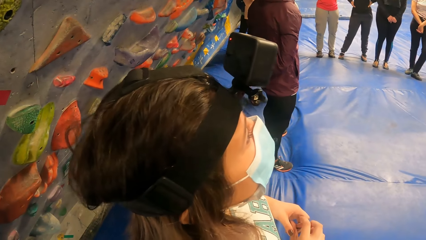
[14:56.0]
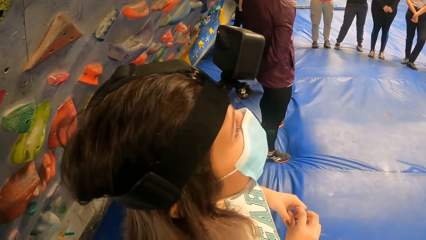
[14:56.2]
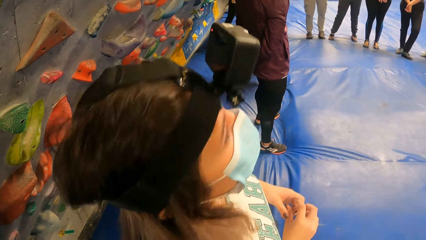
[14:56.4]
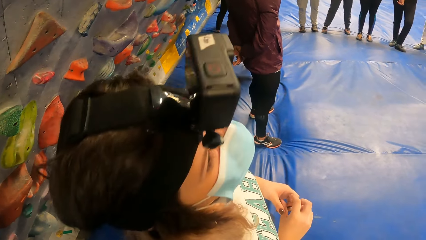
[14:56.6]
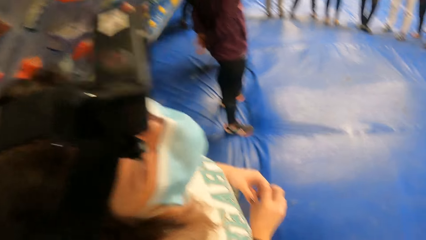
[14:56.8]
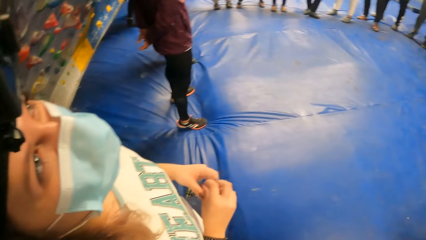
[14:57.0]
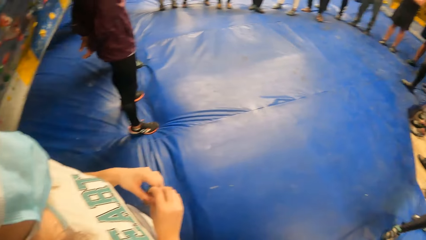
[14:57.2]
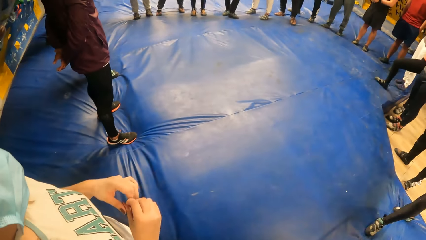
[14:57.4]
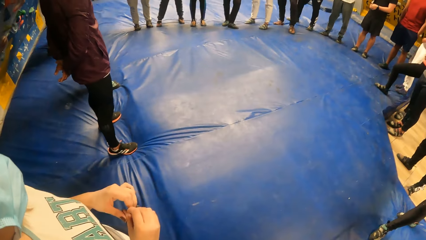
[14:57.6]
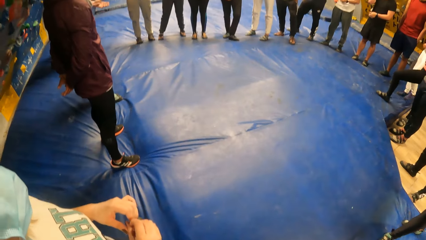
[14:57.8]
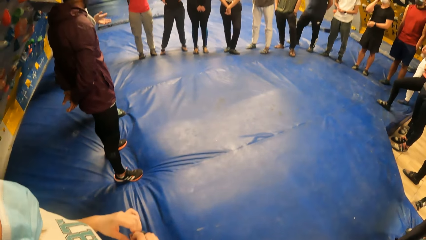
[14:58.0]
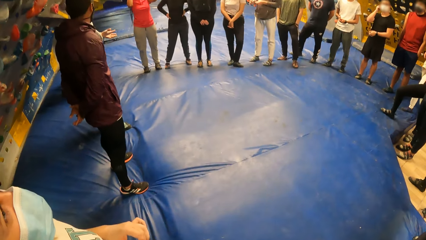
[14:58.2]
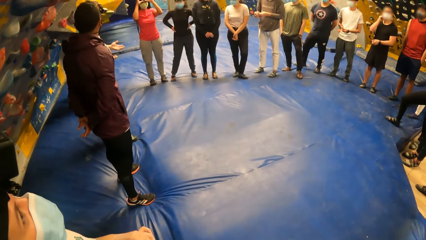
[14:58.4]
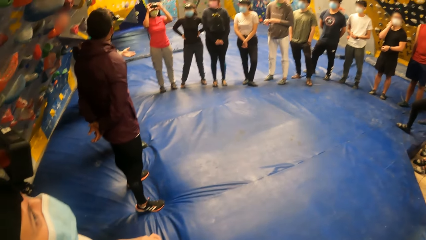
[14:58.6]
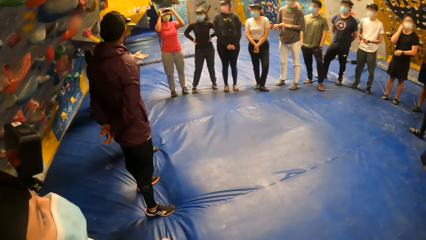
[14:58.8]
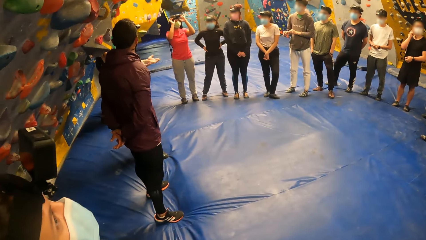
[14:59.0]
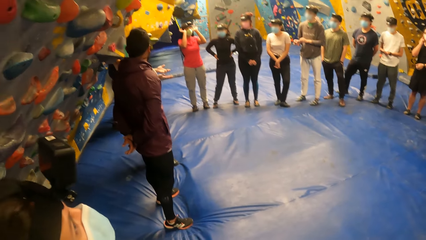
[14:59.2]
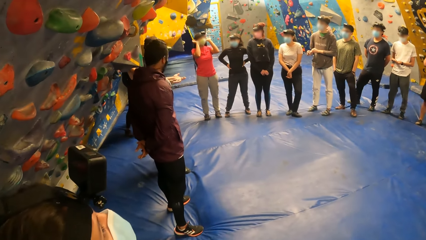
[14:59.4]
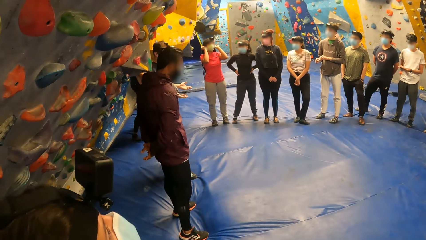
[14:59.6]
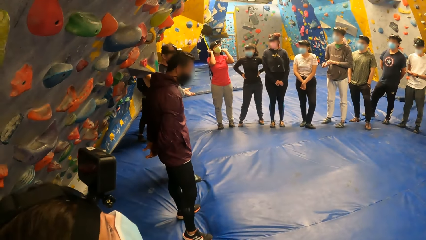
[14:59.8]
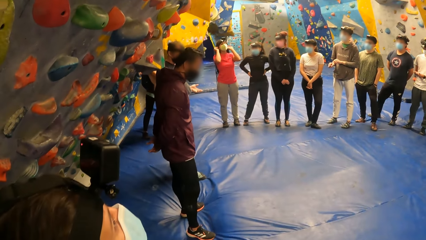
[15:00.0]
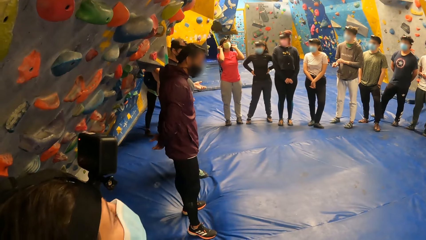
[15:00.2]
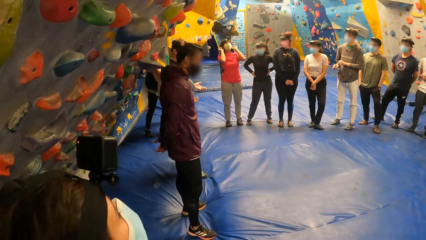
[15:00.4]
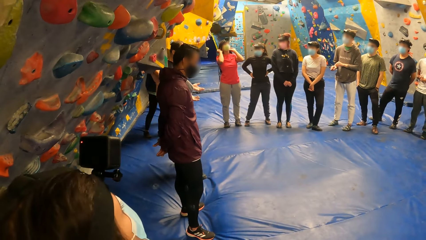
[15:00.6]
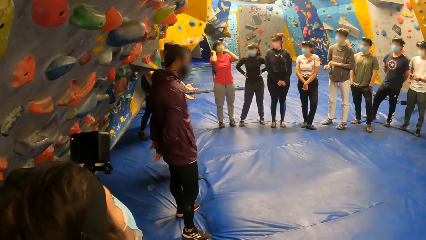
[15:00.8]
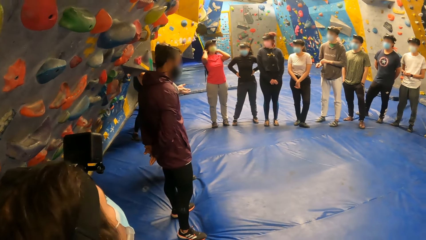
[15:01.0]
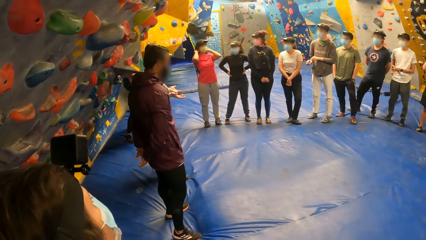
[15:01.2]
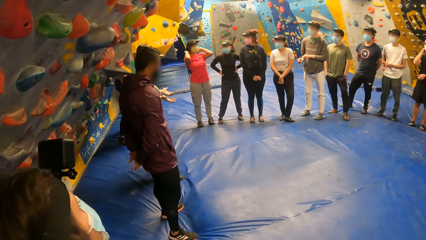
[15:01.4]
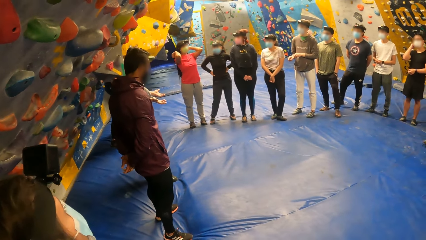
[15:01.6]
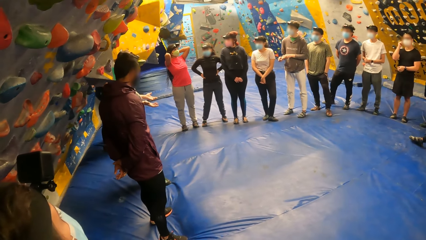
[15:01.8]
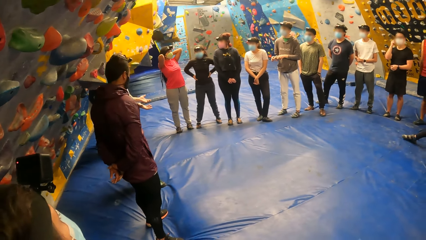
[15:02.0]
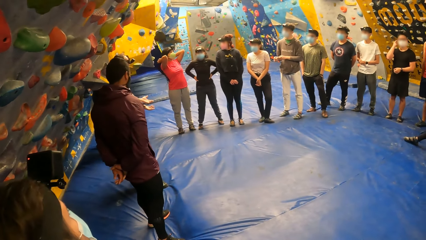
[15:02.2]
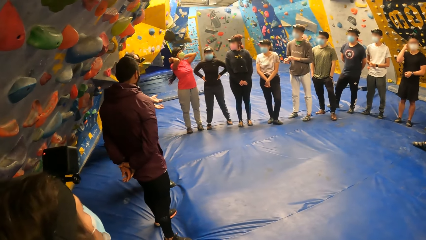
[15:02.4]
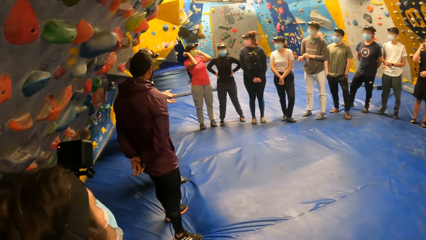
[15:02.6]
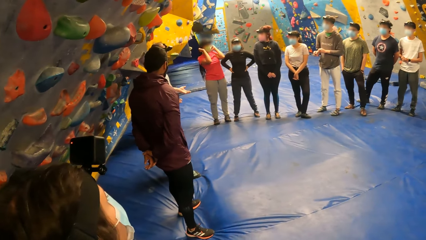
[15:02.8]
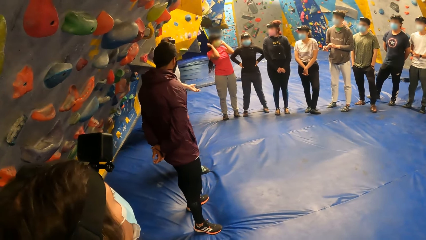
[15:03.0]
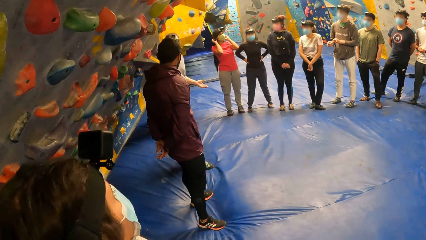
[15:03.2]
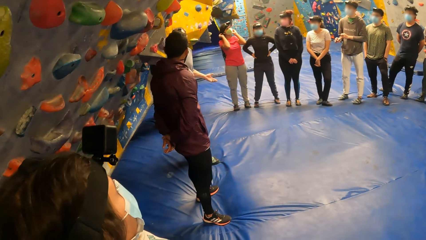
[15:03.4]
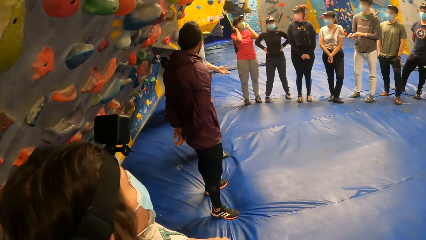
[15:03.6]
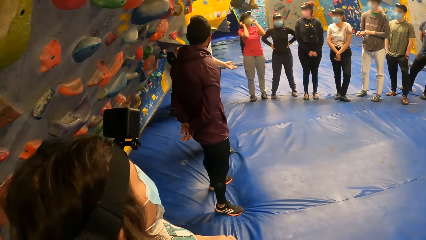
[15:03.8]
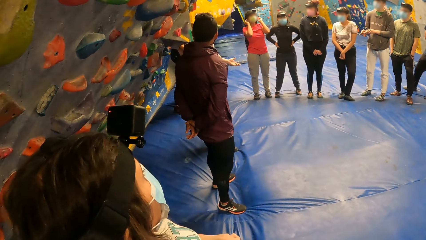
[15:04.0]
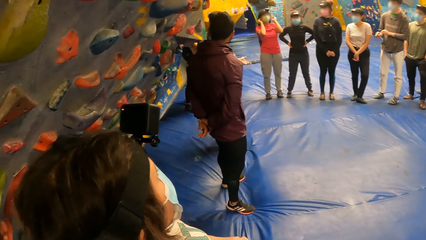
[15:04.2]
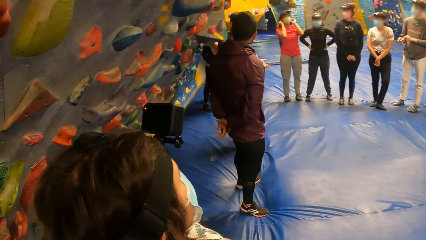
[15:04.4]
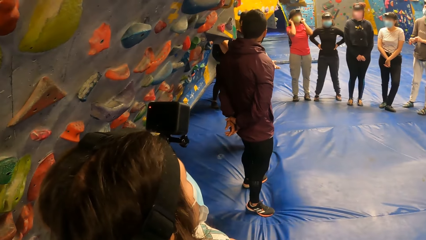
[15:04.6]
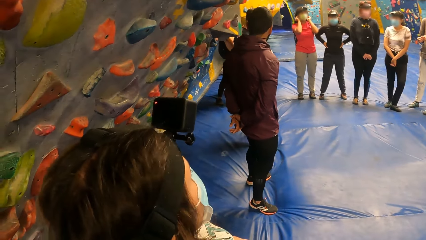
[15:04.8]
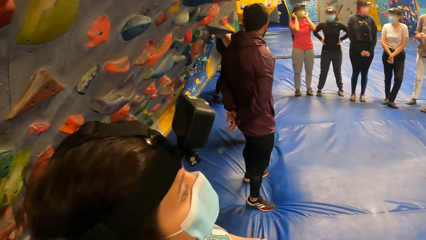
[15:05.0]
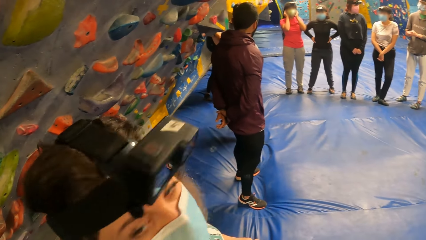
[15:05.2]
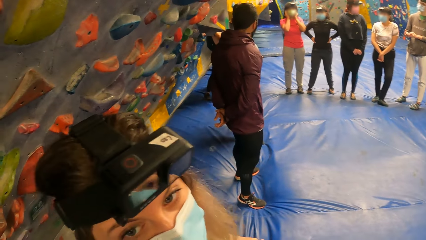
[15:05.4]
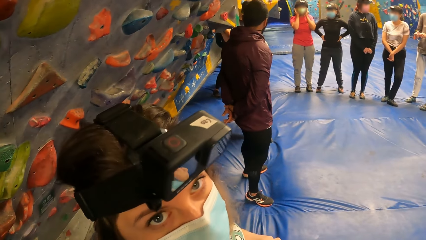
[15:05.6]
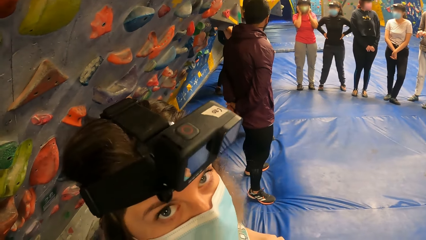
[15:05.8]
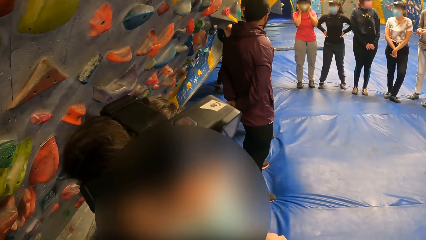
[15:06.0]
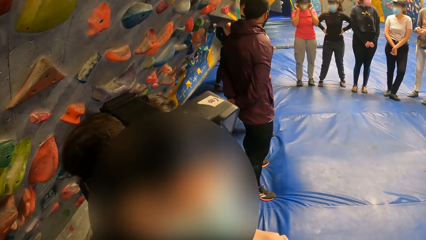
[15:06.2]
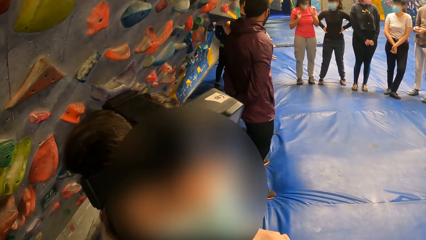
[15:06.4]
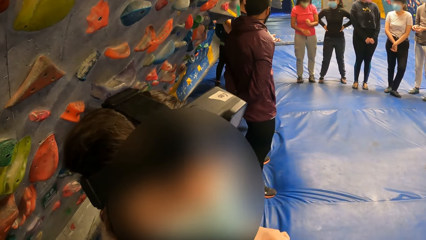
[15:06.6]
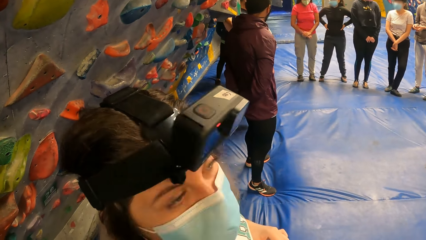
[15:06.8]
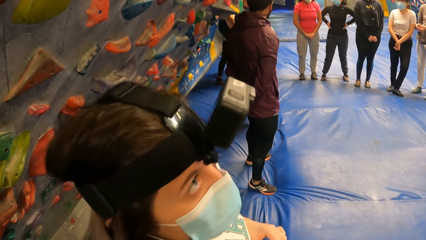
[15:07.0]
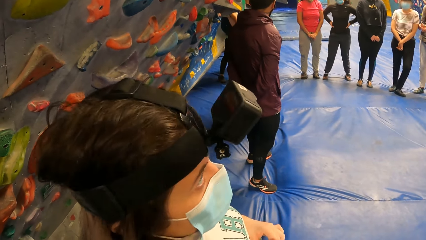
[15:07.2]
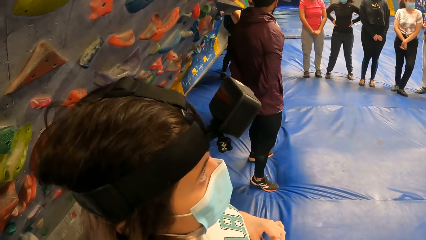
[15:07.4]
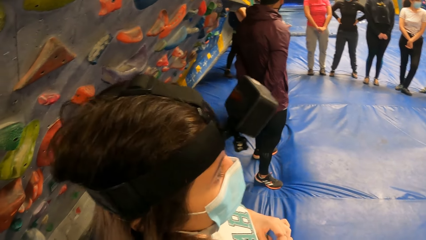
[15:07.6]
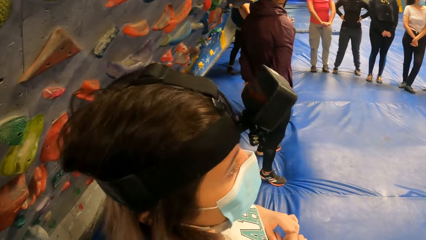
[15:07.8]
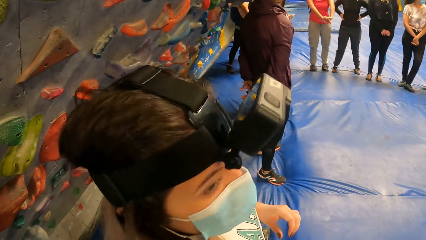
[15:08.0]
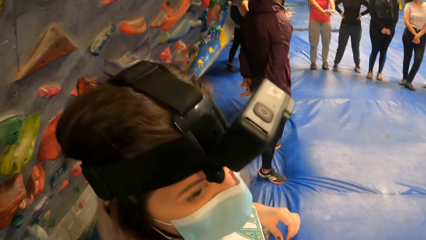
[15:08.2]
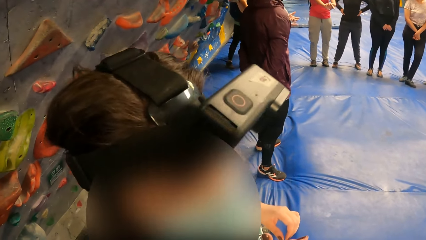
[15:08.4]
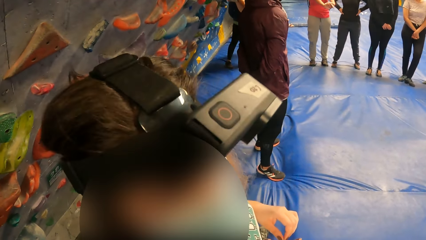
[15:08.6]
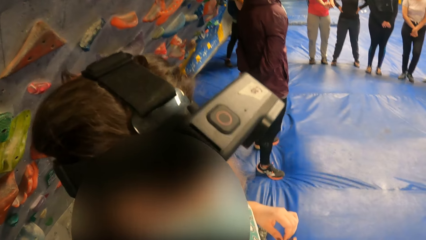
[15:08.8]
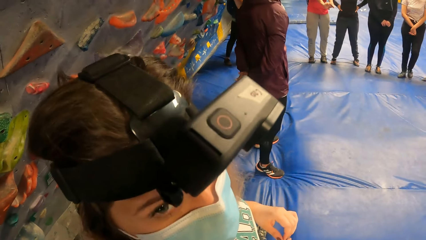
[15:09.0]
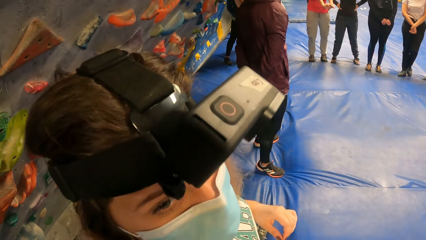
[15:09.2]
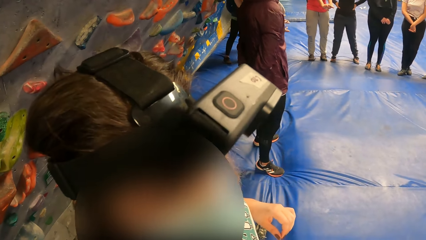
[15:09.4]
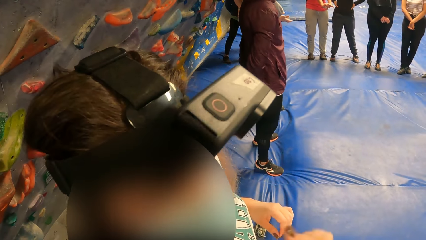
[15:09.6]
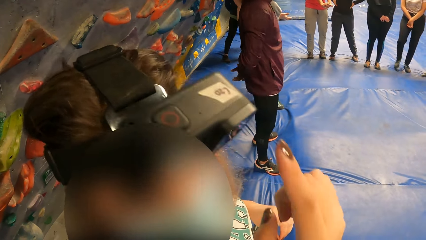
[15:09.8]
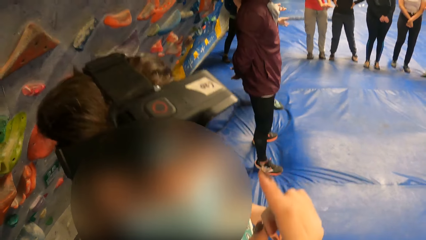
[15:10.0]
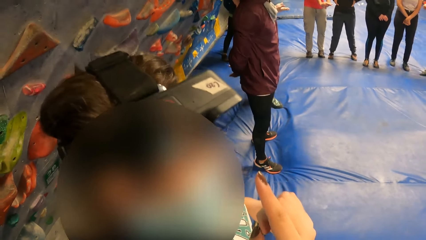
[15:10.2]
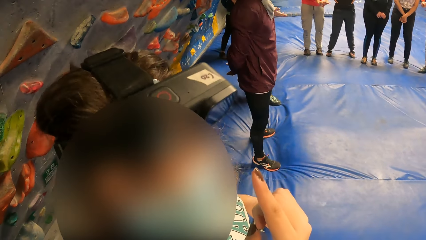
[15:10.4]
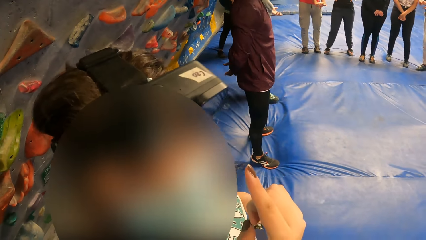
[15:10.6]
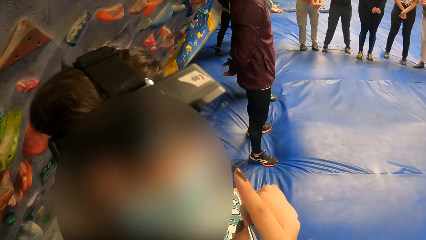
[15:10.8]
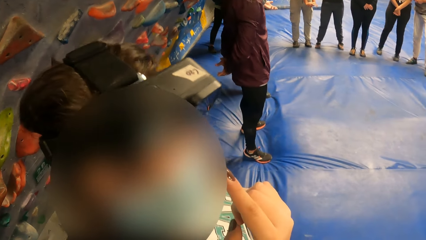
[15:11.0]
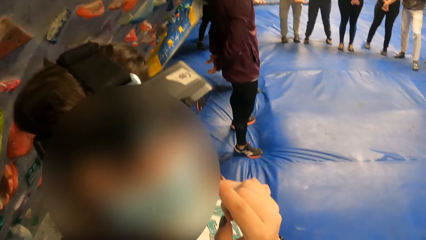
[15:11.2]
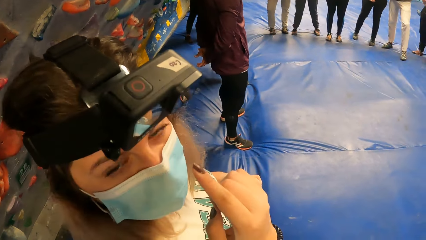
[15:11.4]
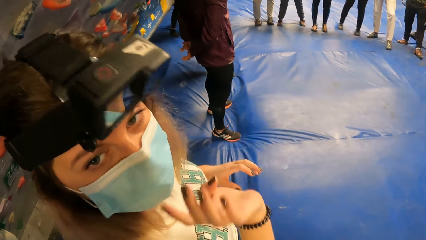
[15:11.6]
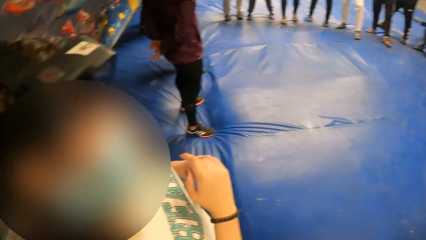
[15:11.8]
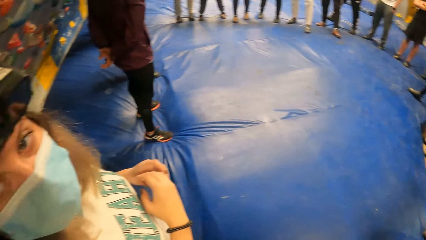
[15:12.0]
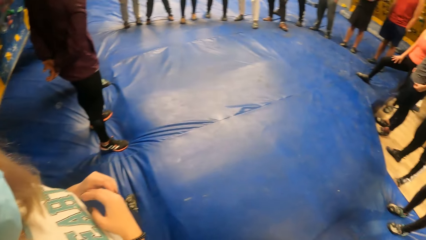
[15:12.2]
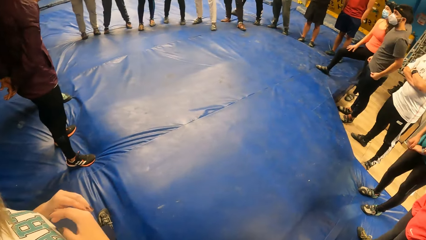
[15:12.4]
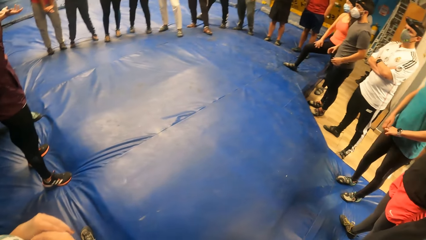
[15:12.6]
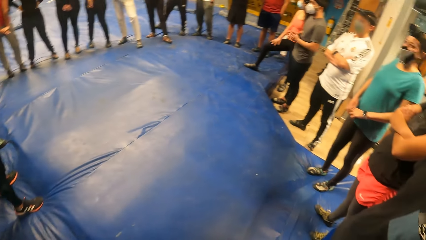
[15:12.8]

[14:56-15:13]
A person talks while demonstrating with the hands. A woman looks aside. The camera wearer talks to another person. The woman looks in front, interacts with the camera wearer, and points at her camera.
